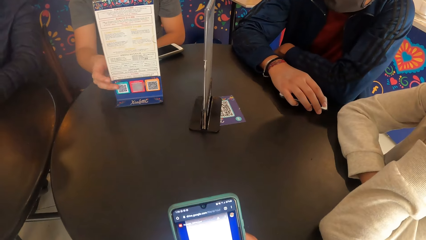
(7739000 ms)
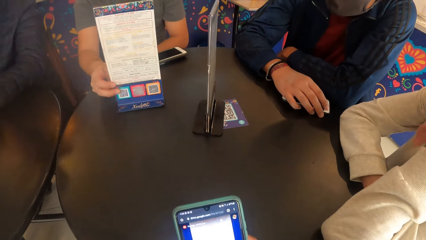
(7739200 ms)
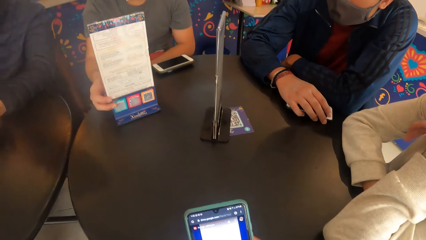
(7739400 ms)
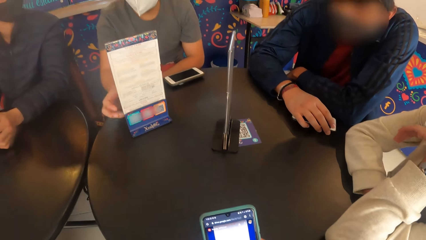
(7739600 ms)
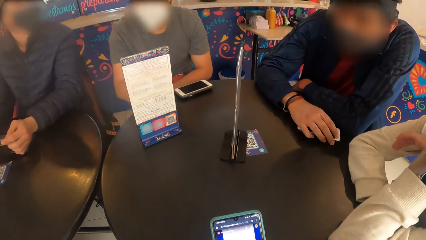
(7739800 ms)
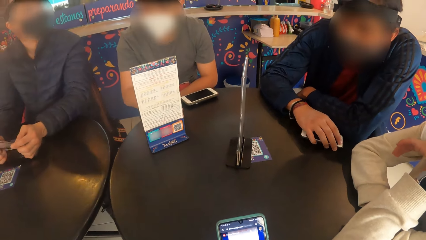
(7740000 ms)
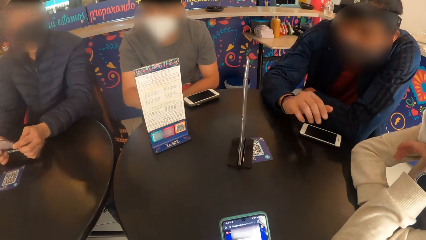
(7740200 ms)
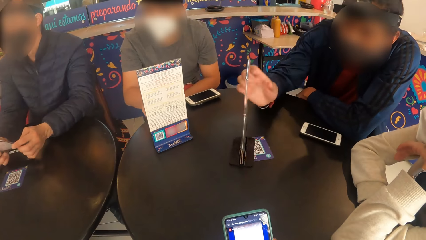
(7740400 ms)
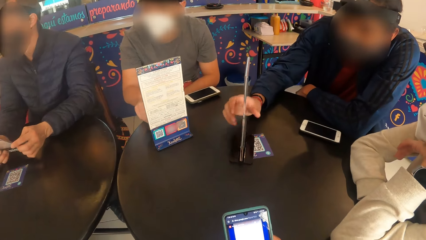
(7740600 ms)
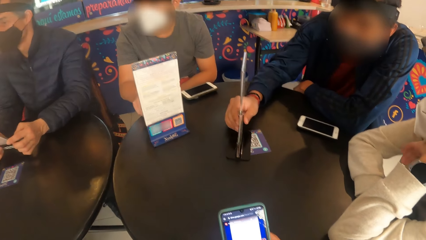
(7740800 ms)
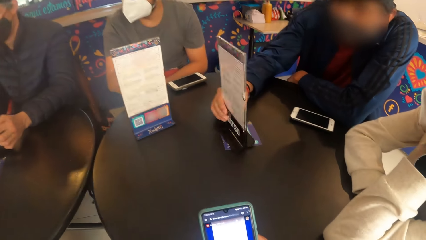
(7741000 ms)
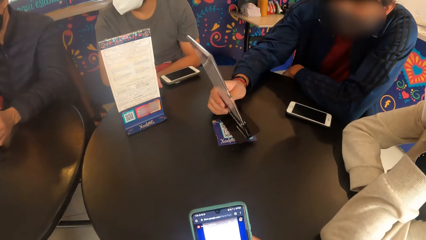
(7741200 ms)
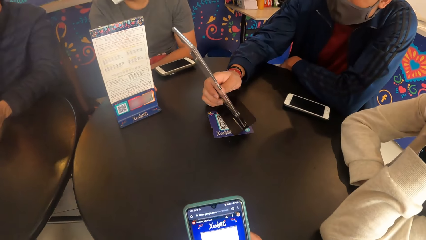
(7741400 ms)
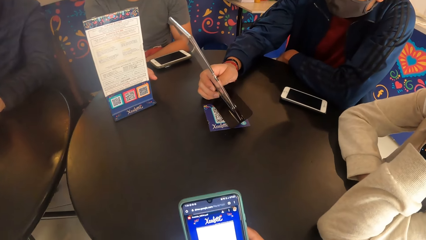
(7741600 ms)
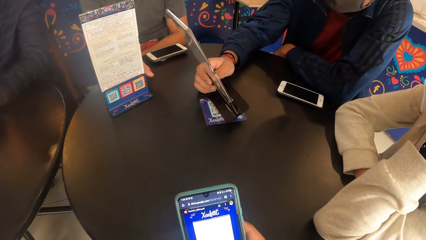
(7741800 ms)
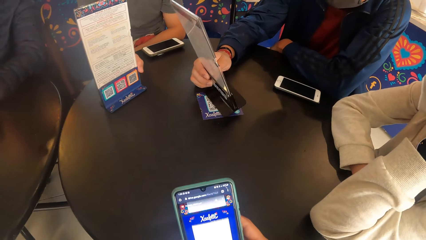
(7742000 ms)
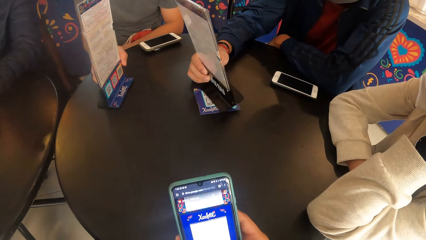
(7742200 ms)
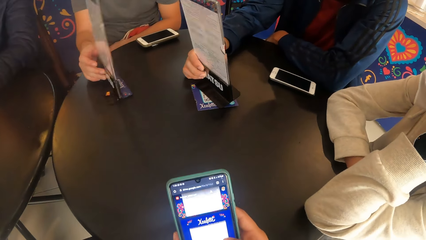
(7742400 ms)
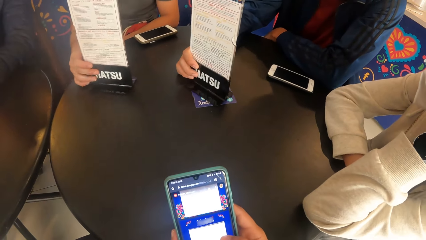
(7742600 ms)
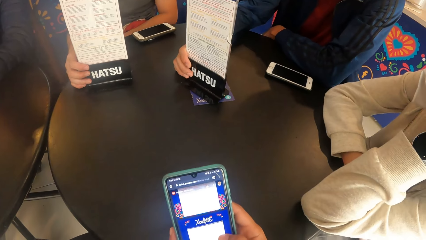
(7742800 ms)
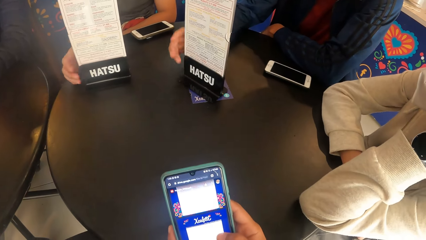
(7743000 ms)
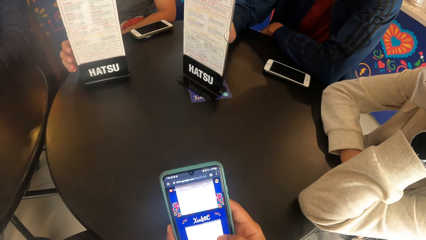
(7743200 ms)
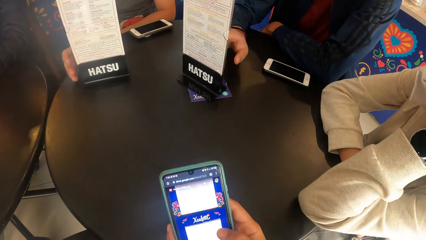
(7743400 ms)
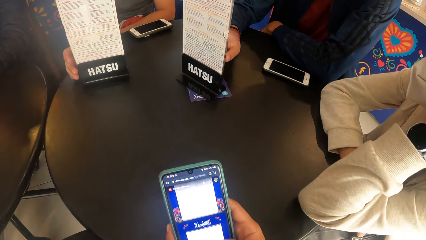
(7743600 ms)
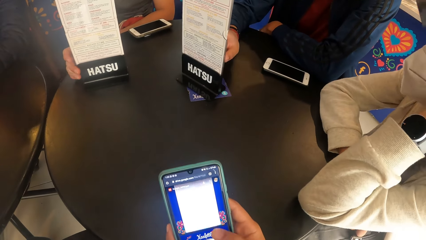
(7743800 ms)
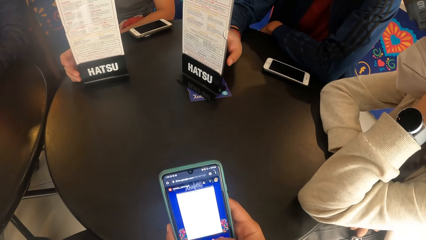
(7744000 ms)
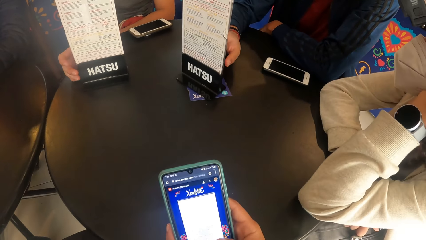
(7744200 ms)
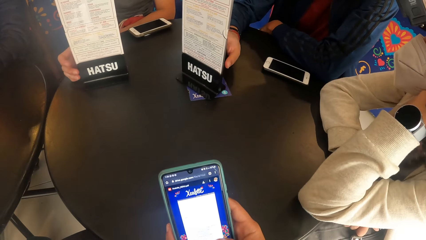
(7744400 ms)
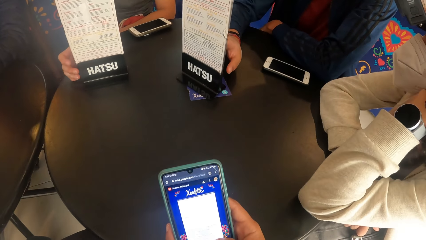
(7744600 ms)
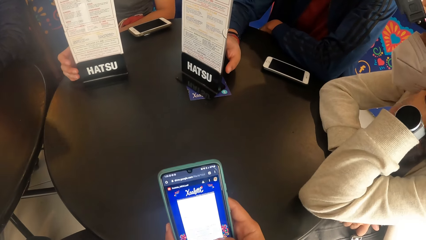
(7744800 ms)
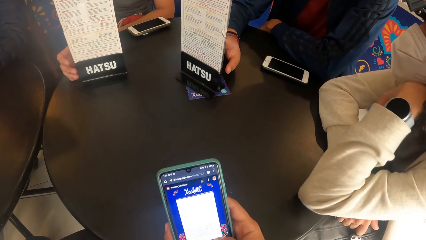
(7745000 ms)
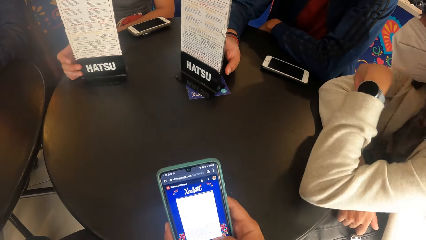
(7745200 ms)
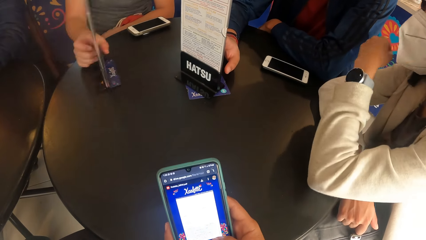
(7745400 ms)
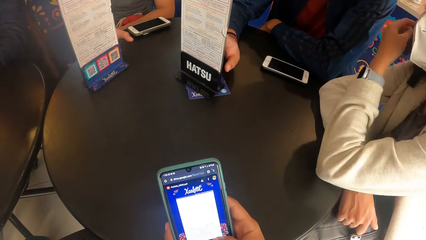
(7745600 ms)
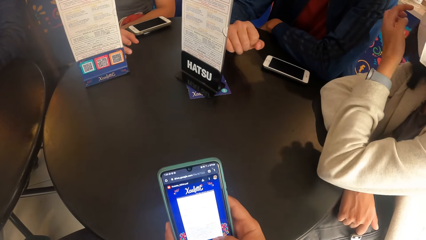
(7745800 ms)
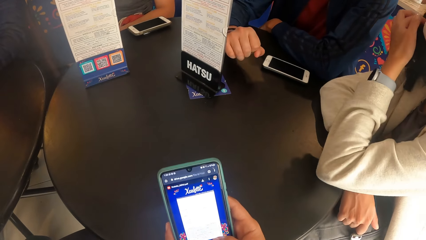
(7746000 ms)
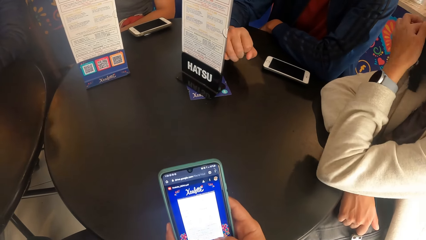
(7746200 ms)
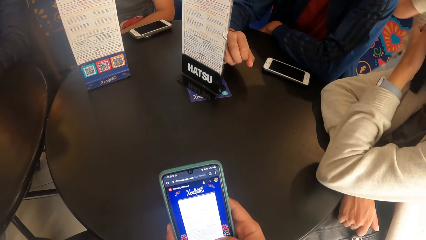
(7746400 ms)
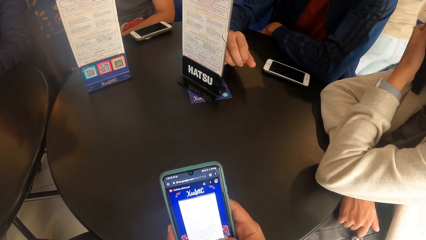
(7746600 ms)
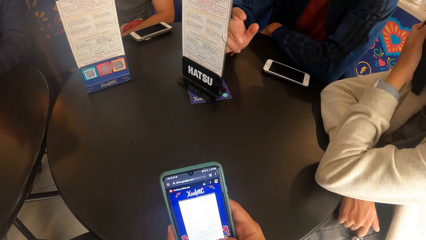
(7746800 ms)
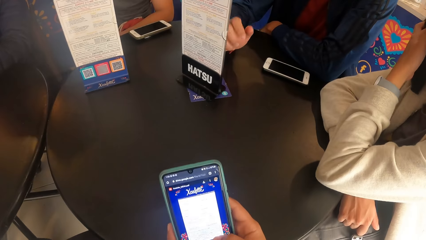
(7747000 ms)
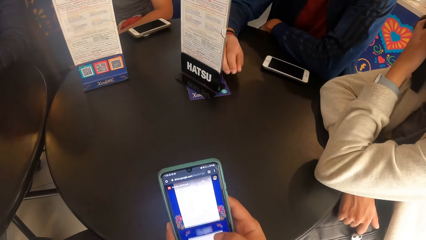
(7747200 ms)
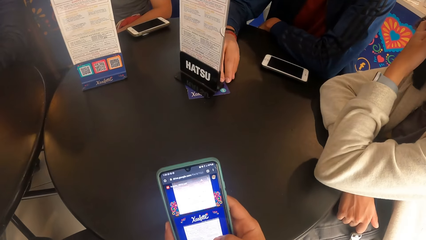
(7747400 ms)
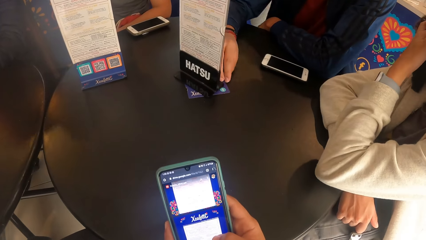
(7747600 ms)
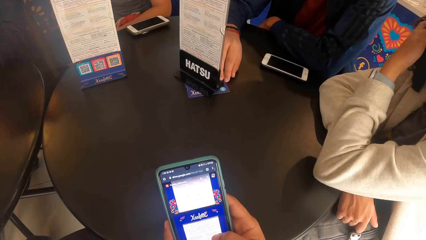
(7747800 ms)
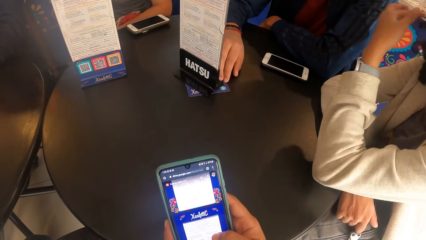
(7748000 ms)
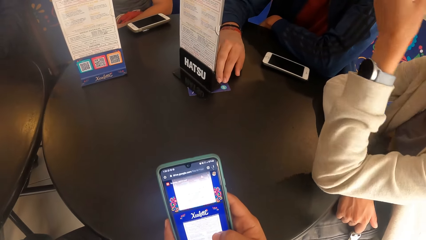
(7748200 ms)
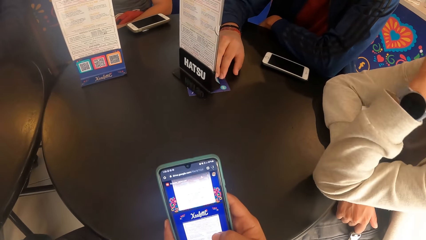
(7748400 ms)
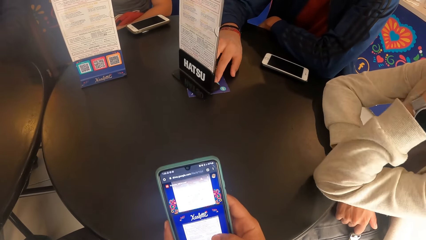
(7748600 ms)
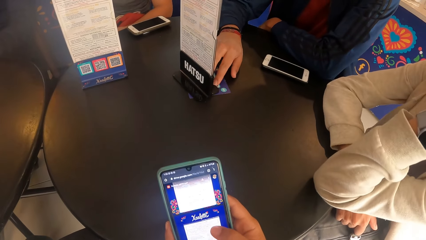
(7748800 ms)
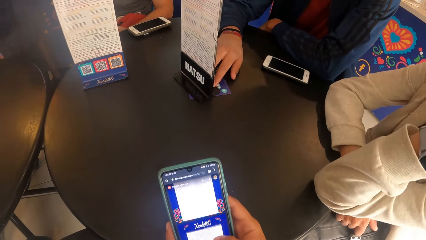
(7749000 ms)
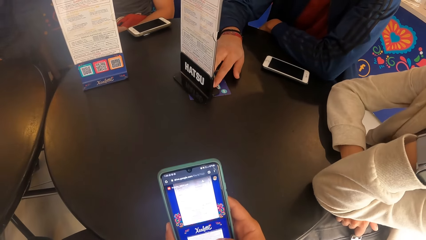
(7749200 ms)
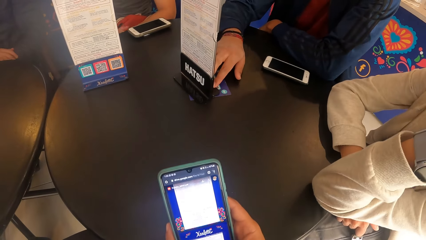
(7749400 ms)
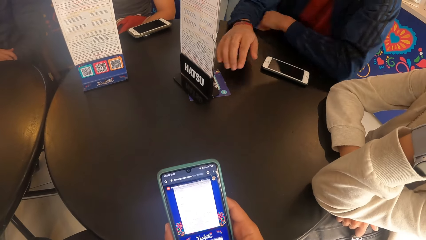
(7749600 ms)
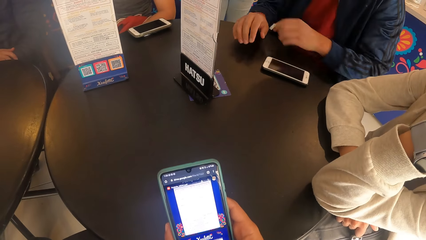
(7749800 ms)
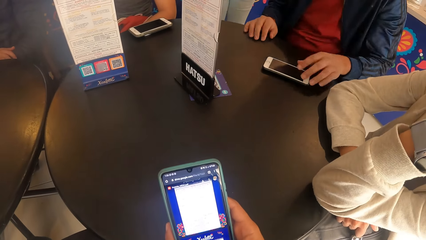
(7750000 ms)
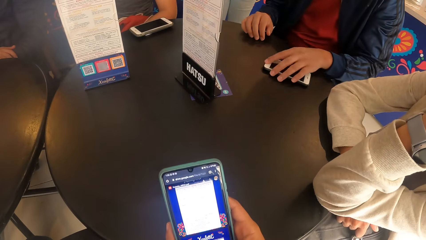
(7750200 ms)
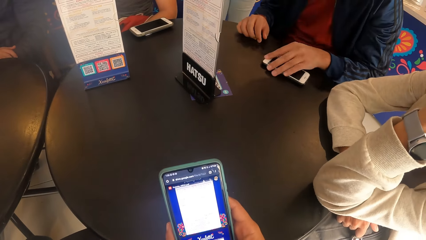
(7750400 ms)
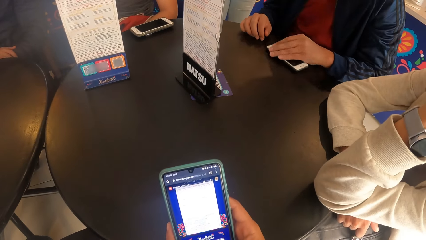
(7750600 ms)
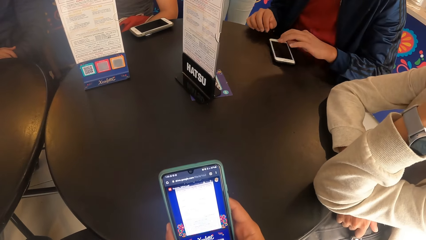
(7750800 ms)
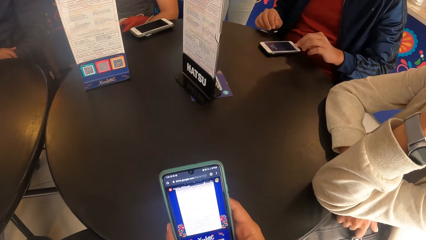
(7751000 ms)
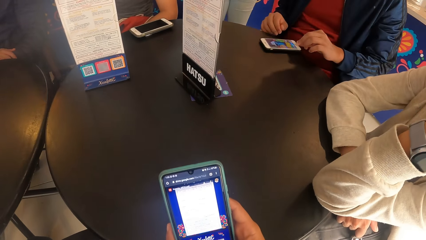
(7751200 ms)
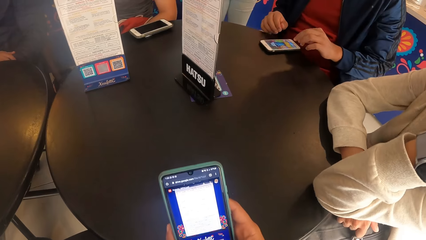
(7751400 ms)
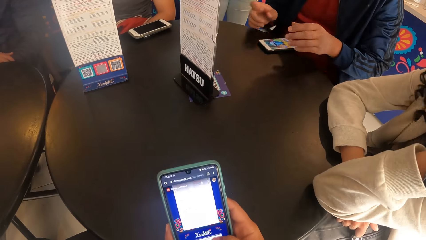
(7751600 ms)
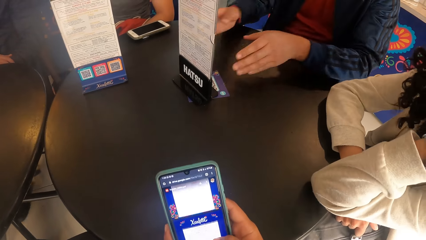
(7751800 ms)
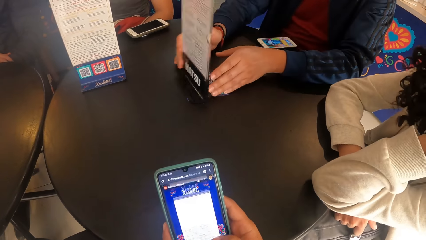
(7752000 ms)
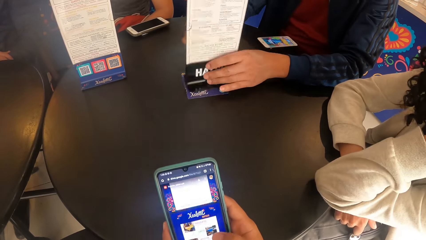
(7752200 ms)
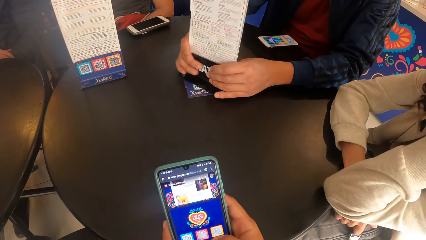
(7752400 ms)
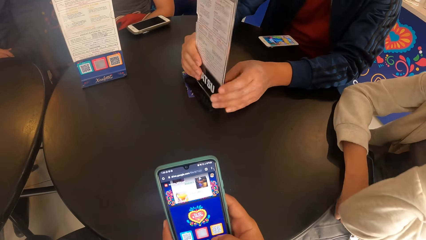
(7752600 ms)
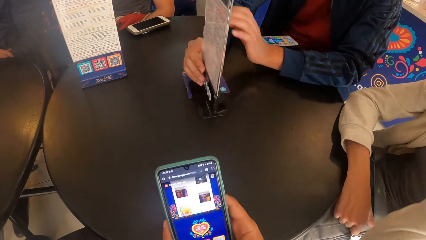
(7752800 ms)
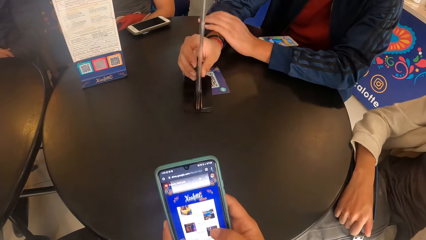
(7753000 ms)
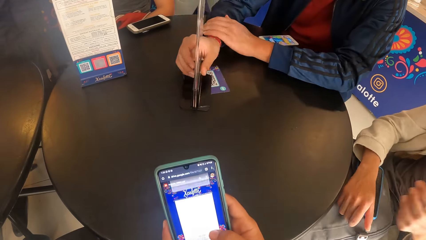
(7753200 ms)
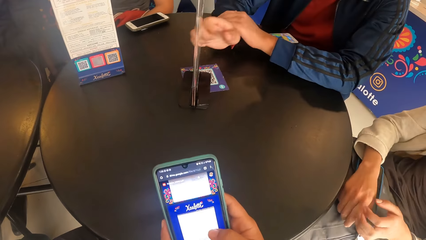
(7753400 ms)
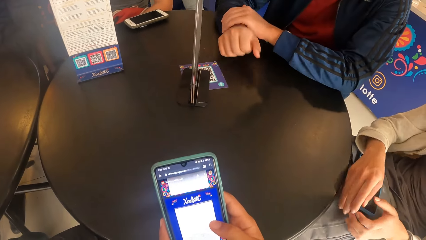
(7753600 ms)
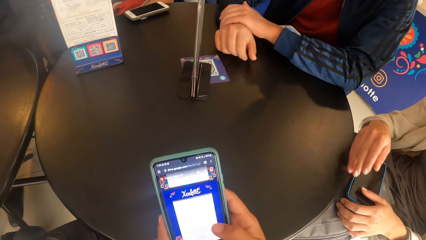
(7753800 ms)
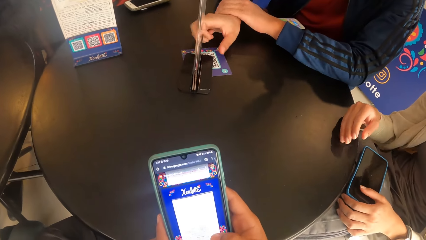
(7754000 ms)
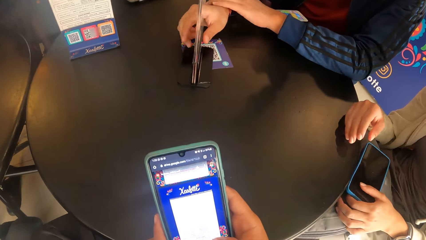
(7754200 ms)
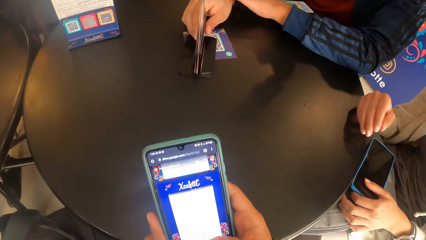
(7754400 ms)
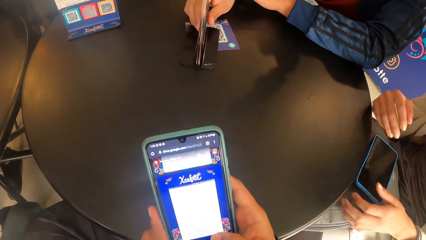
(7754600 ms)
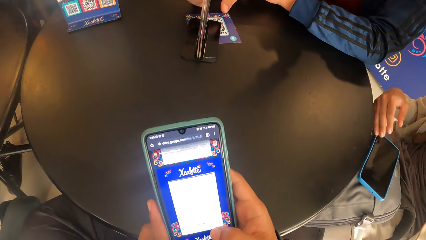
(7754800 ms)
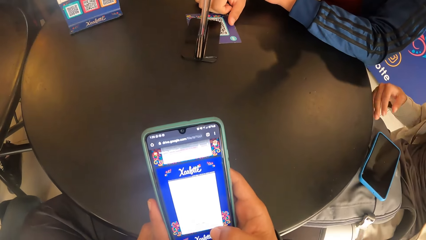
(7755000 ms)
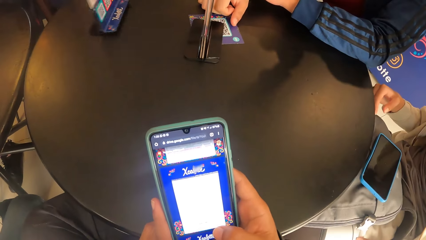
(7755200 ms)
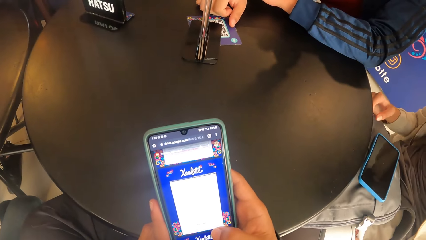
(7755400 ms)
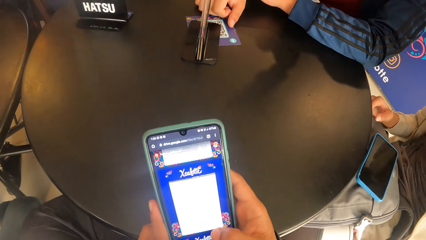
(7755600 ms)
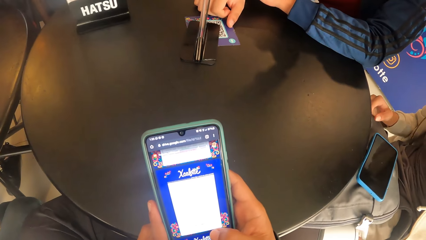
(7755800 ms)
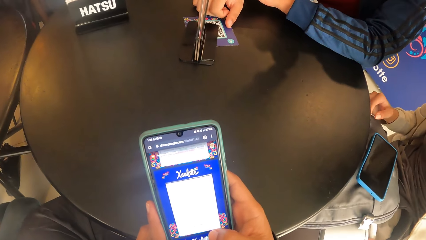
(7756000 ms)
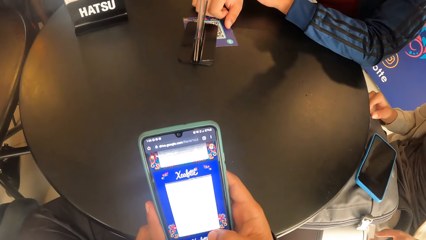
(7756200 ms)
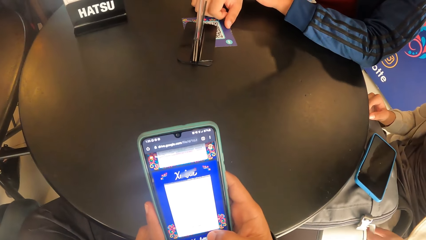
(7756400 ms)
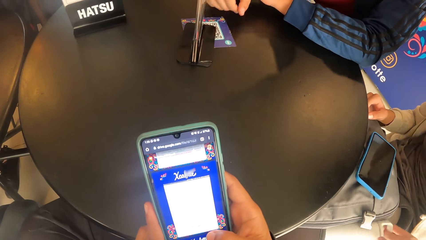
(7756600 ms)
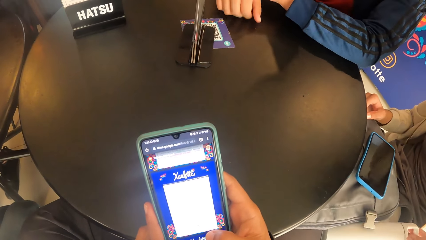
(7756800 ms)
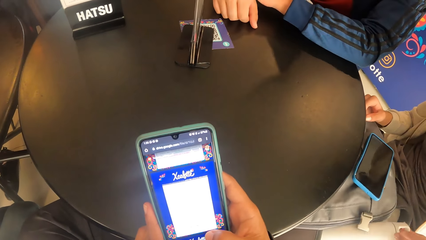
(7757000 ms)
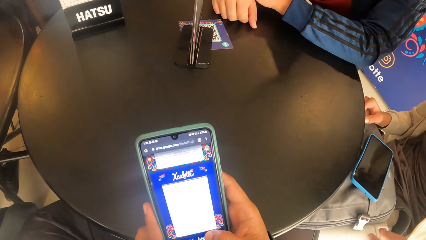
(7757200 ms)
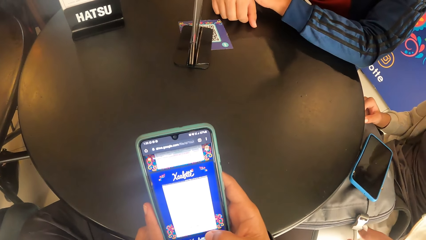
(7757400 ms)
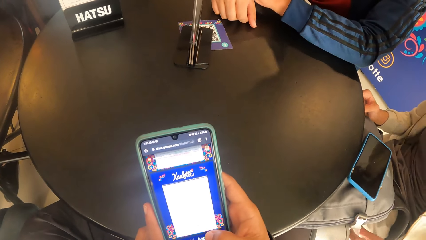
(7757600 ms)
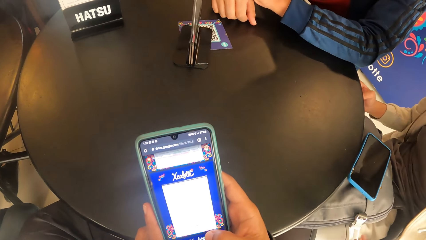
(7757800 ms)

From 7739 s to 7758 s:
The man goes through the menu holder on the black table in his right hand. Another man flips the menu holder on the black table with his right hand. The first man operates the phone on the black table with his right hand and flips the menu holder on the black table with his right hand.
